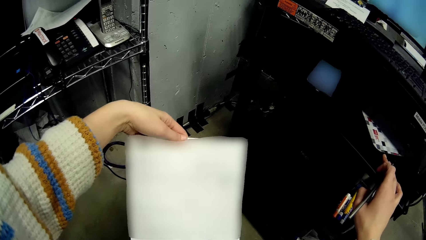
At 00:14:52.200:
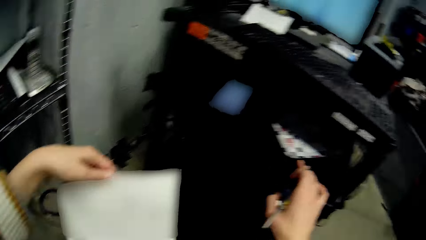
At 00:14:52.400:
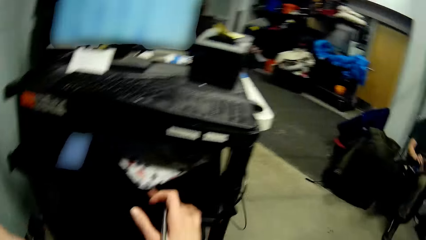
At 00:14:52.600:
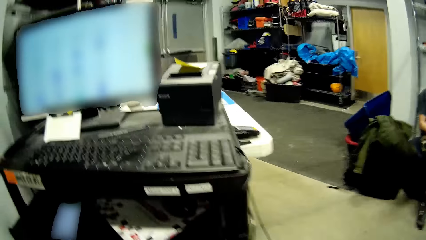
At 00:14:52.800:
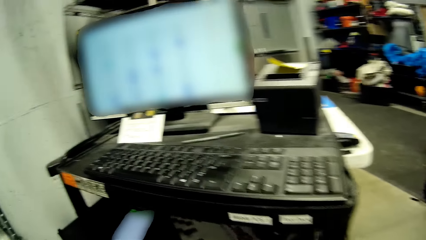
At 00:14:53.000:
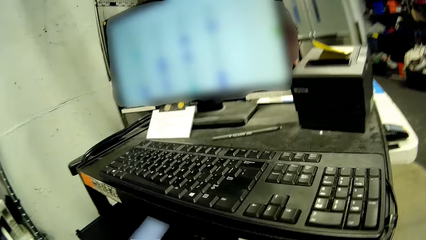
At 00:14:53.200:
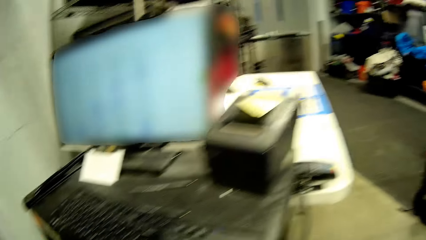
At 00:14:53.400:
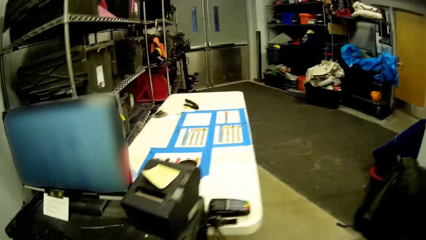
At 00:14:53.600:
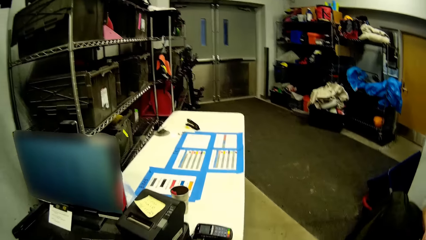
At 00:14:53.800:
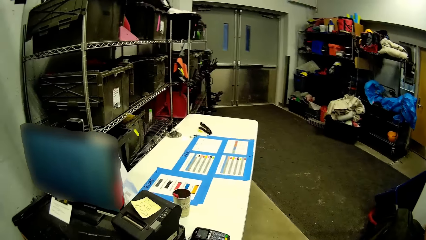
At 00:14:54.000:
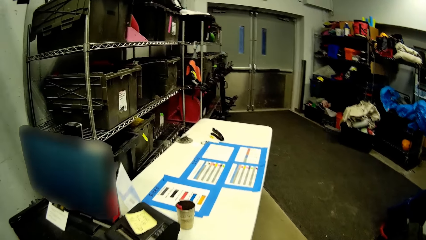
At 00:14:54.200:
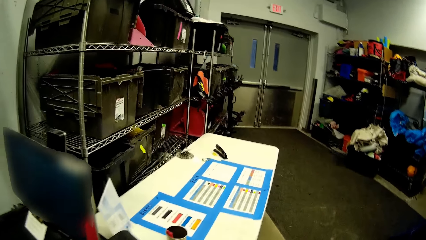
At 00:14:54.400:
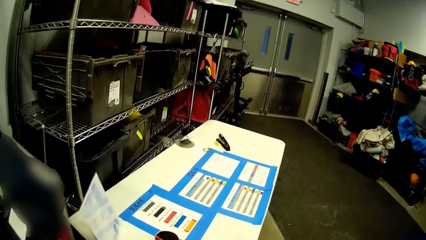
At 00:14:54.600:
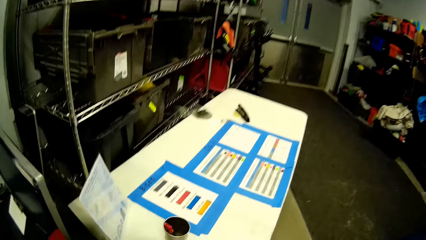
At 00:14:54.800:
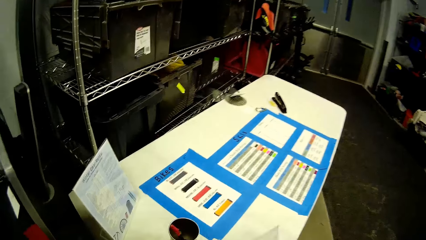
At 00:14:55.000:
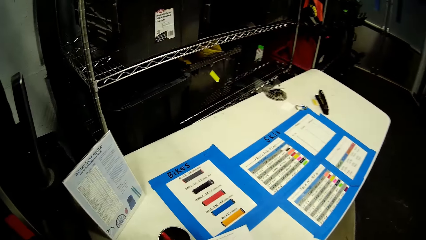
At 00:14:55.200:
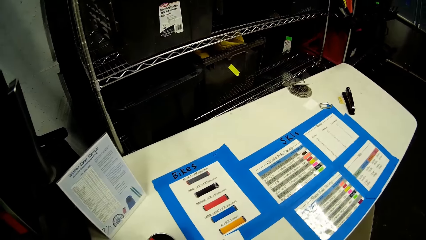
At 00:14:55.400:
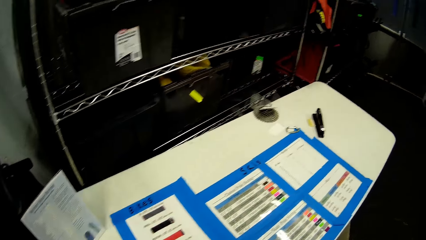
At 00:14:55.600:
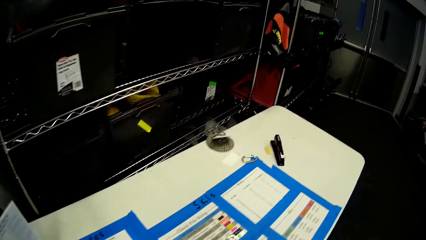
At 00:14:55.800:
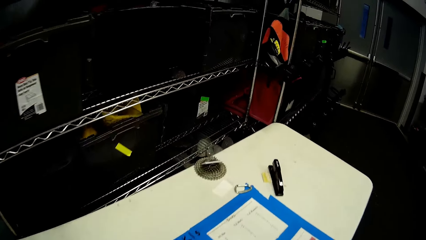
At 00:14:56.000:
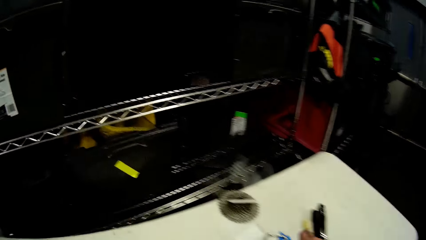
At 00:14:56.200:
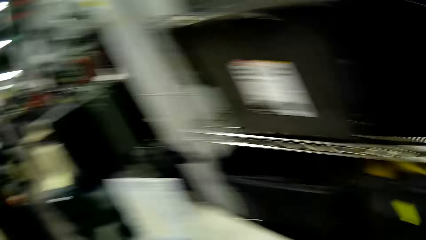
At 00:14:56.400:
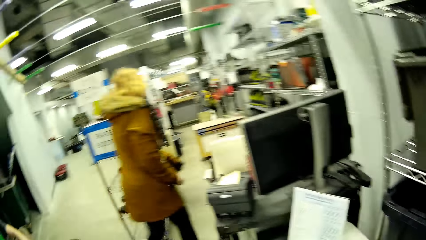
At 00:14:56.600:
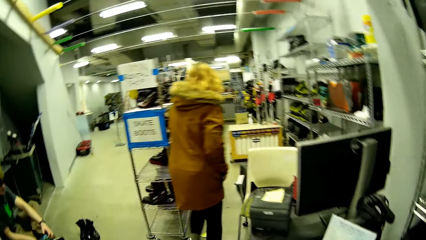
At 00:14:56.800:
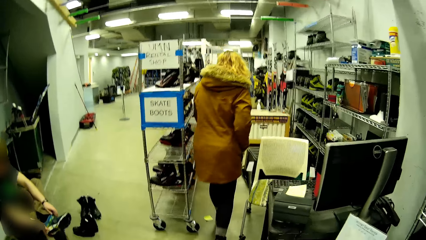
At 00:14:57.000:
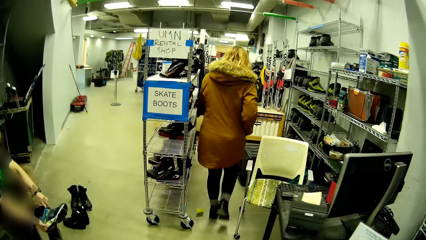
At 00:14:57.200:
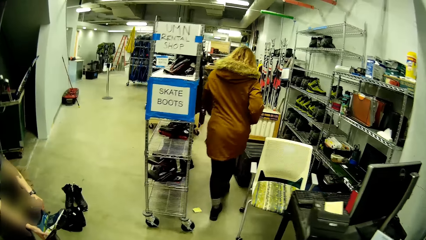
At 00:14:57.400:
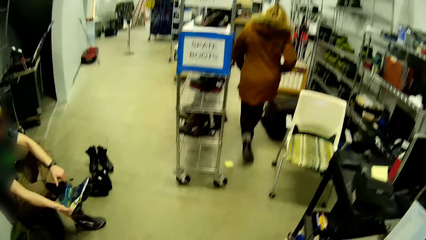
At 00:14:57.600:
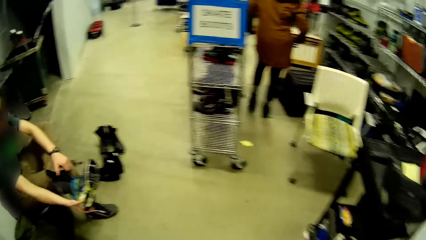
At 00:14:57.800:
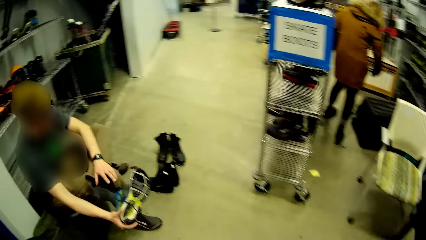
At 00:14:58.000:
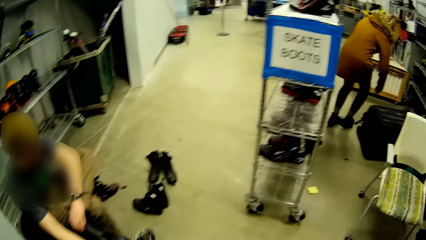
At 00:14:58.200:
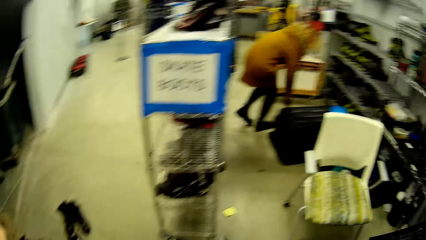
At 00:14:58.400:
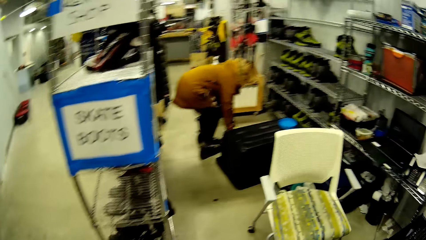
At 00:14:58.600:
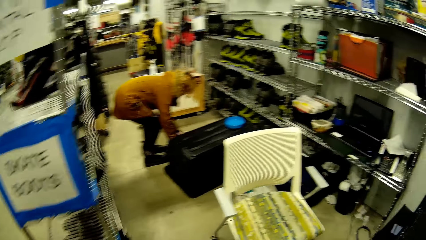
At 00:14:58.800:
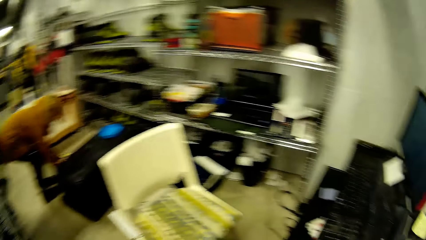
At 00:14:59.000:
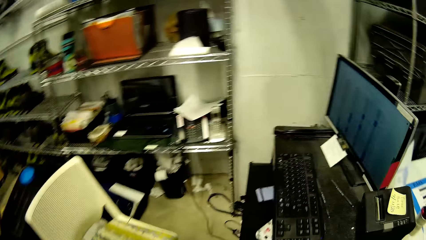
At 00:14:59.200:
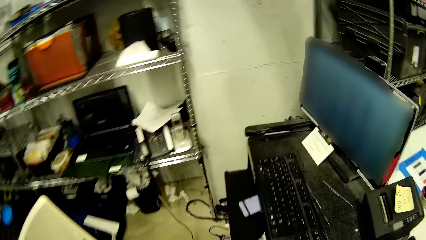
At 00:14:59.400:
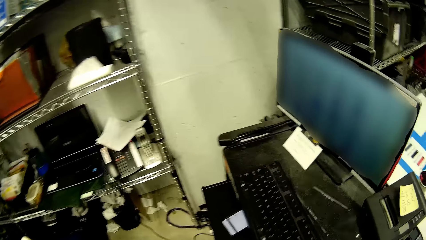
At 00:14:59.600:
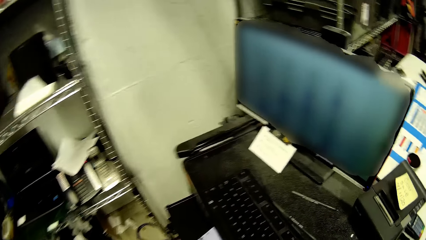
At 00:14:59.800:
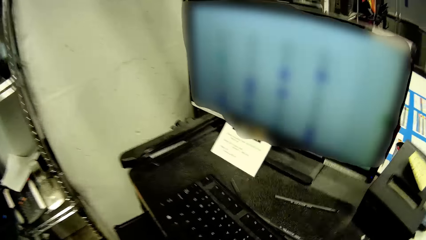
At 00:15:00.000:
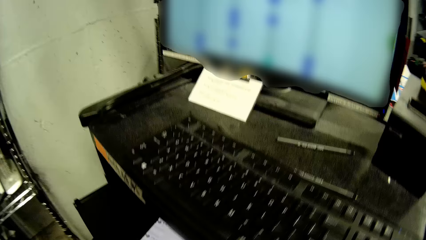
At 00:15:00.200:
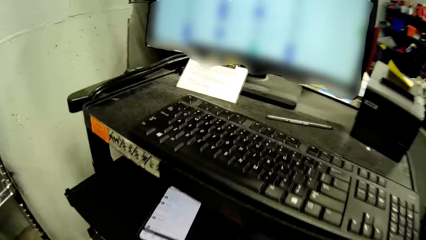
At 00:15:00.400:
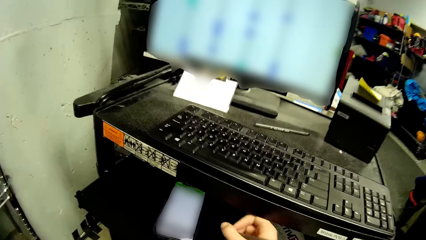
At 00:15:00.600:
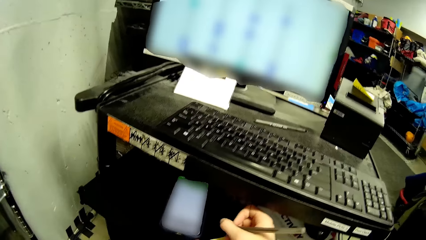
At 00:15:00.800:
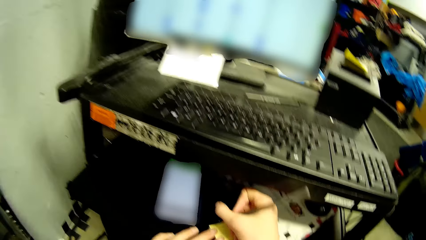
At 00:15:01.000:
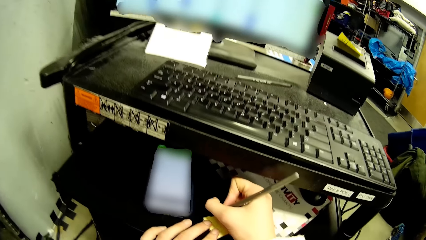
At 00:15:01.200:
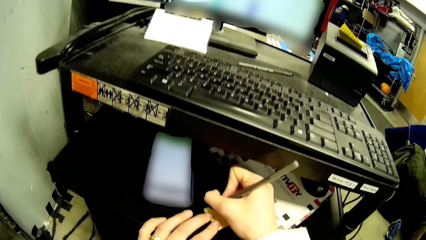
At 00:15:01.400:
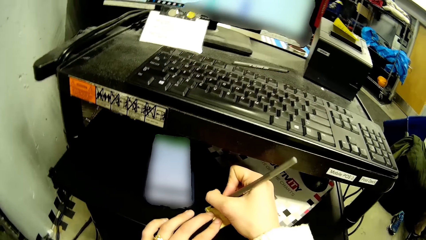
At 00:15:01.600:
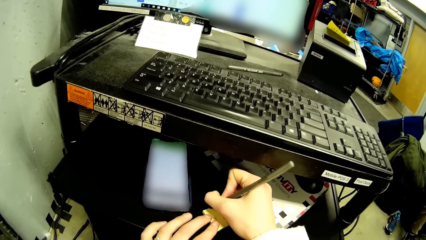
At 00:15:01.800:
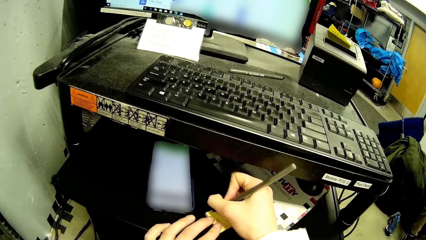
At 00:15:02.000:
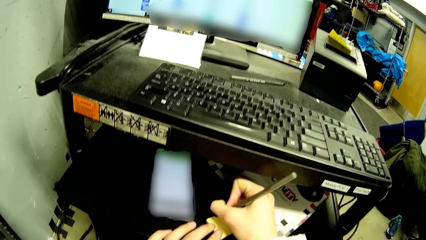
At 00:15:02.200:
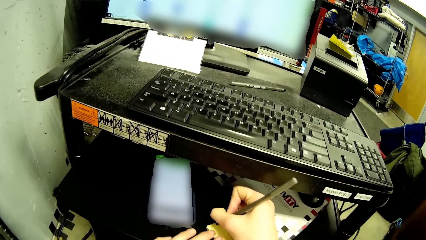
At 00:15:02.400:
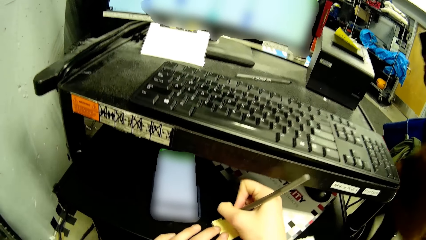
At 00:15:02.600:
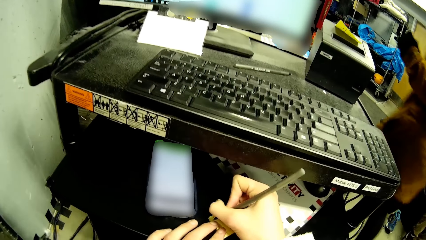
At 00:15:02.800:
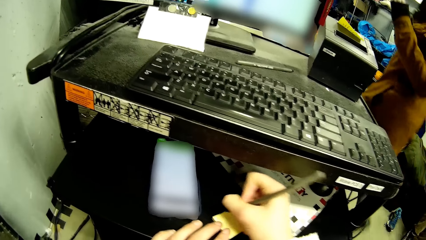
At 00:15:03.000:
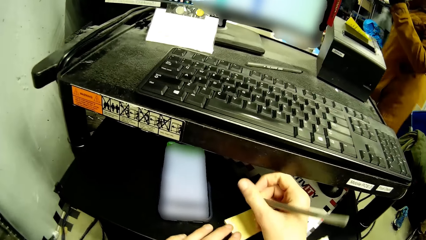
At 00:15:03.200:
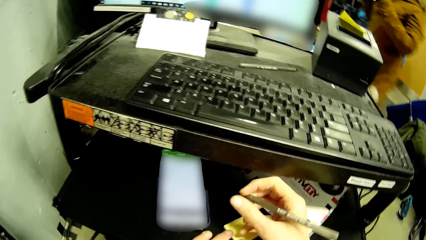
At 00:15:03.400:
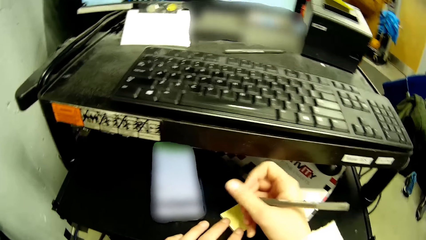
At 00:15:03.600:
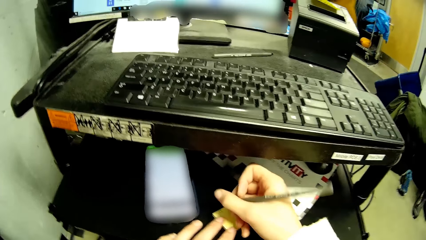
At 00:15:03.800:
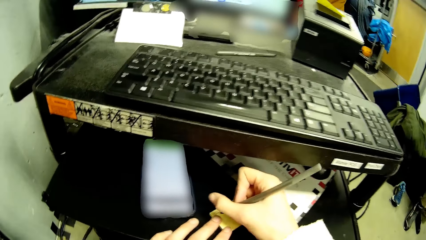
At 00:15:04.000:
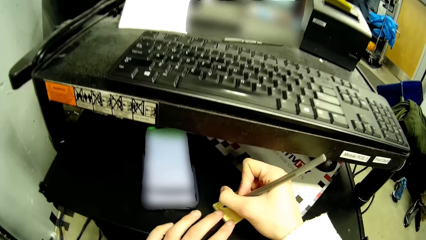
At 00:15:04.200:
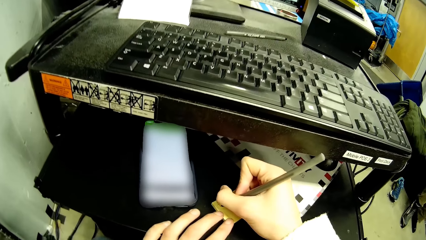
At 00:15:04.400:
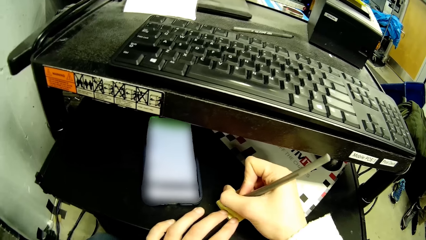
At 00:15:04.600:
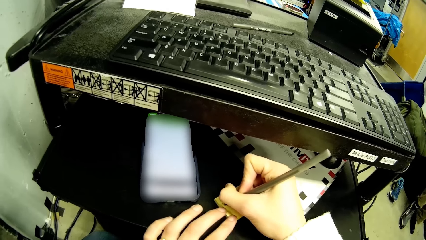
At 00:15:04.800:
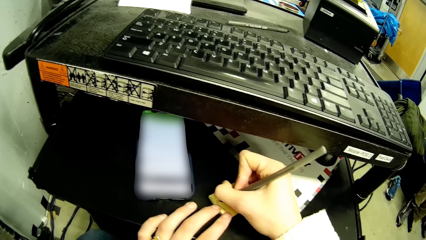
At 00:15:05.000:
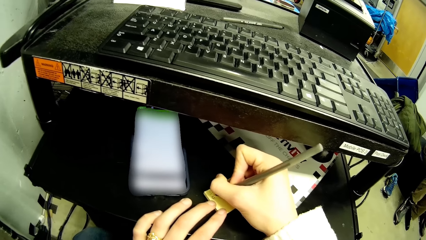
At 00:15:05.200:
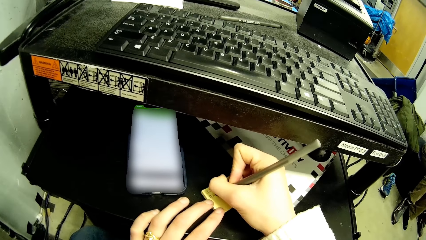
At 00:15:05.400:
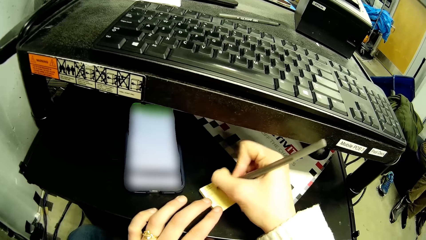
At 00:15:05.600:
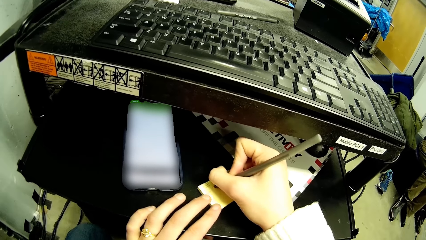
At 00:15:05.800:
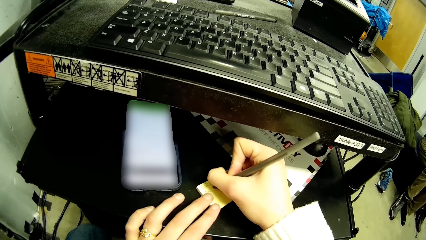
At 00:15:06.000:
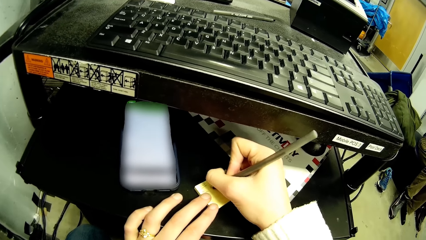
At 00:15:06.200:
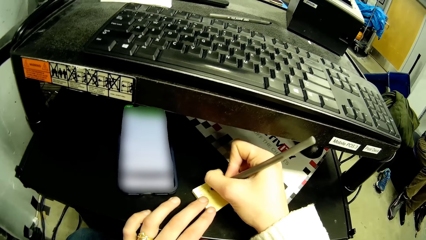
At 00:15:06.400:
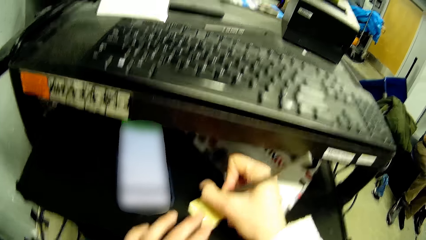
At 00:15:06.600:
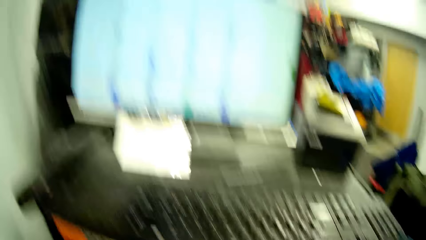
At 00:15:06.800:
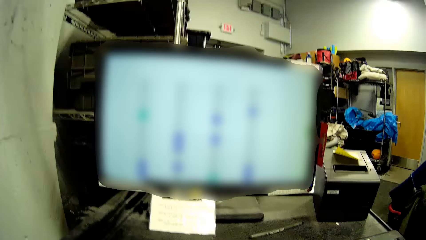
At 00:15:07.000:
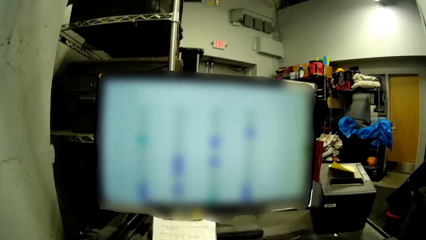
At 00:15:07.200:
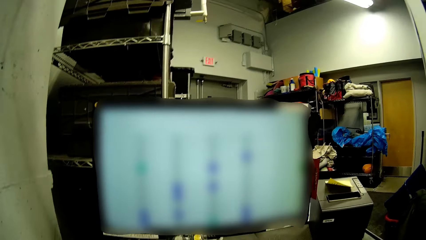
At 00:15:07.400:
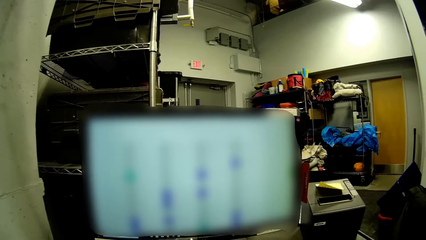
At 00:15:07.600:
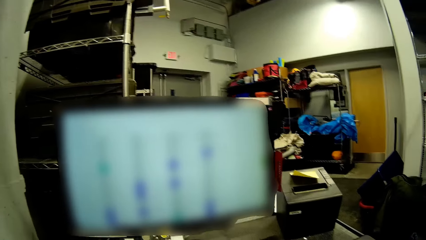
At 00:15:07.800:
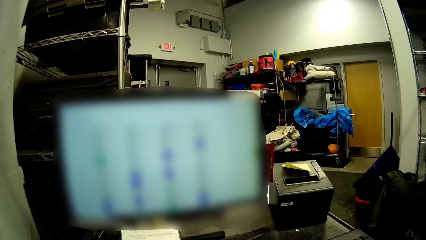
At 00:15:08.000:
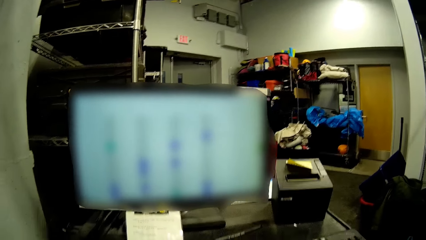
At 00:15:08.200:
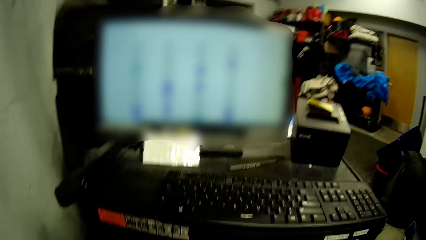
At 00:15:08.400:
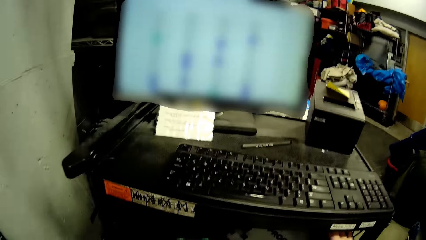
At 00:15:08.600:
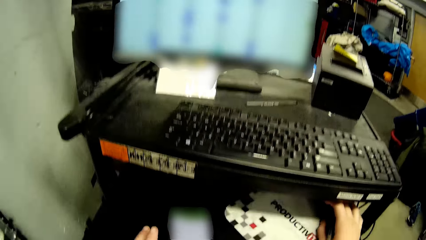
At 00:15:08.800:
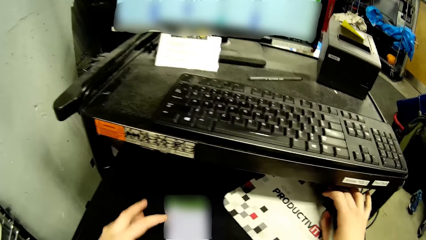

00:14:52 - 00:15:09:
The camera wearer walks to a shelf from a checkout. She places the paper on a table with her right hand. She walks to the checkout from the shelf. A woman walks down an aisle. The man wears a shoe on his left foot with his hands. The woman picks up a pair of shoes with her hands and bends. The camera wearer walks in the house. She holds a sticker note or sheet of paper on the black shelf with her left hand. She writes on the sticker note on the black shelf with a pen in her right hand. The woman walks past the camera wearer. The camera wearer writes on the sheet of paper. She holds the mouse on the black shelf with her right hand.
